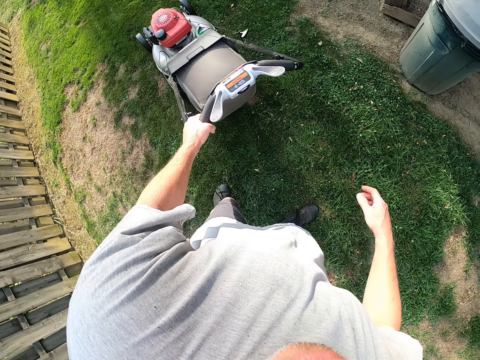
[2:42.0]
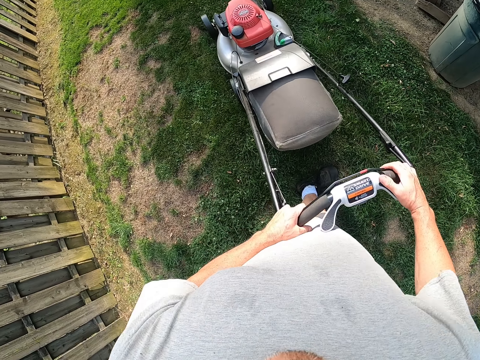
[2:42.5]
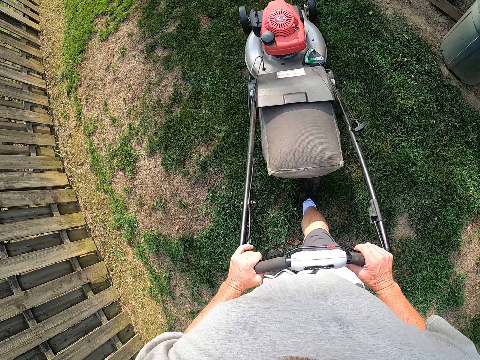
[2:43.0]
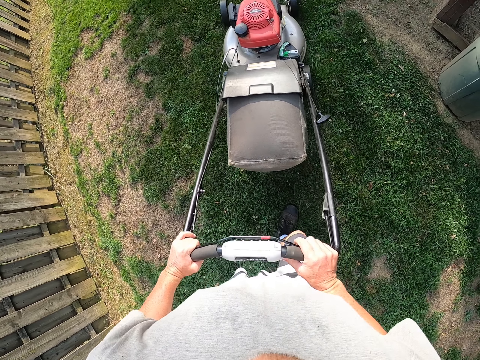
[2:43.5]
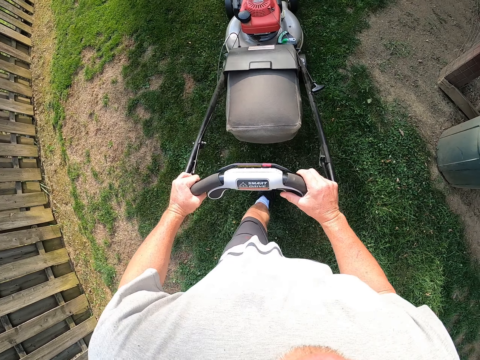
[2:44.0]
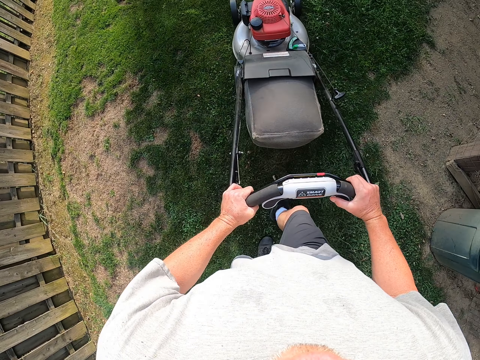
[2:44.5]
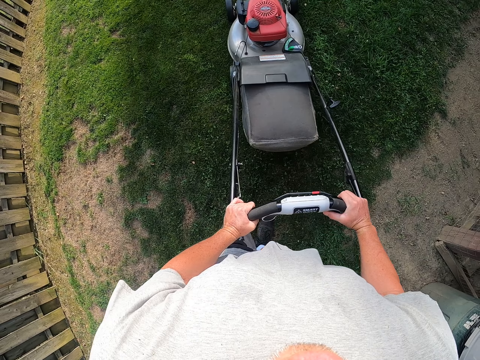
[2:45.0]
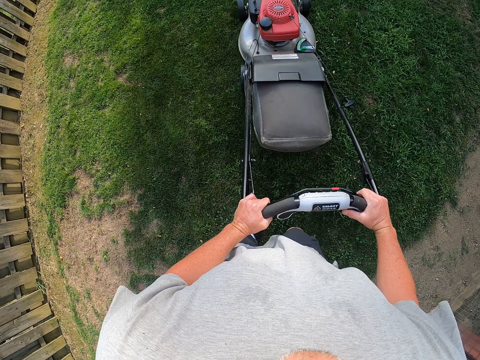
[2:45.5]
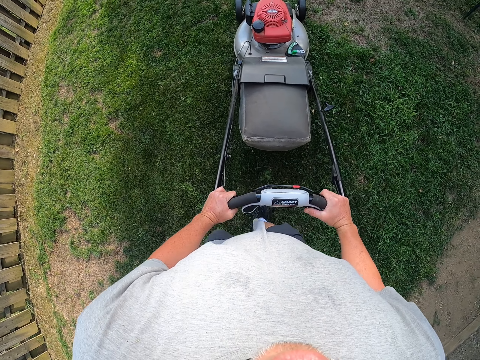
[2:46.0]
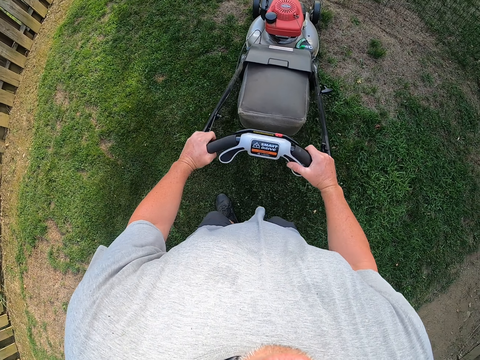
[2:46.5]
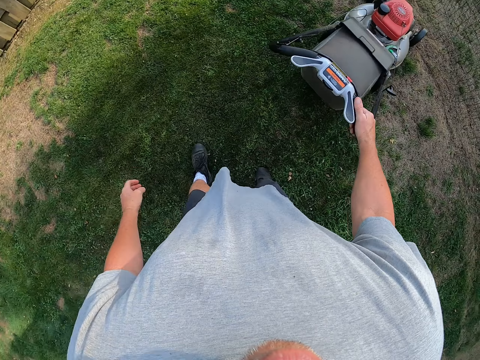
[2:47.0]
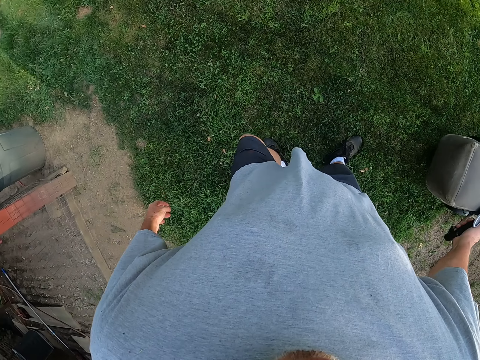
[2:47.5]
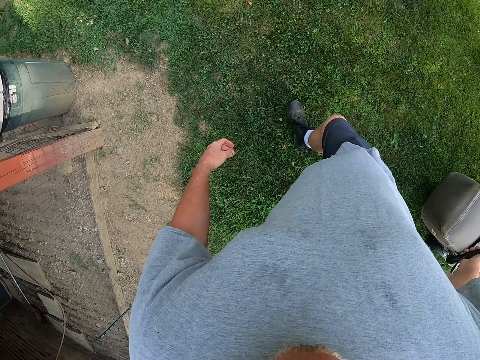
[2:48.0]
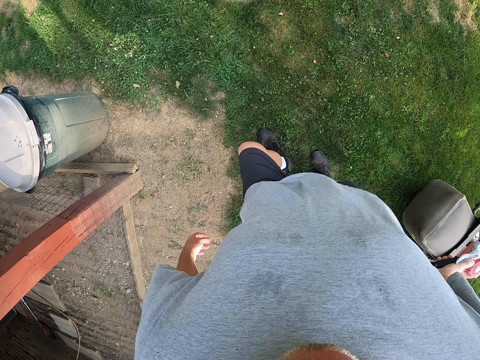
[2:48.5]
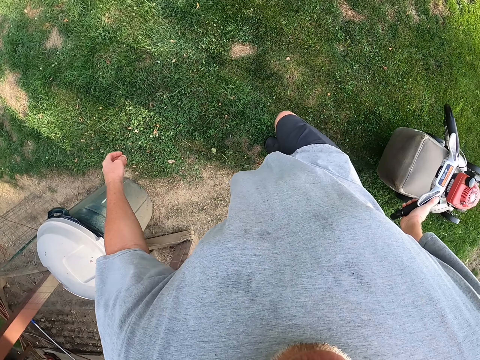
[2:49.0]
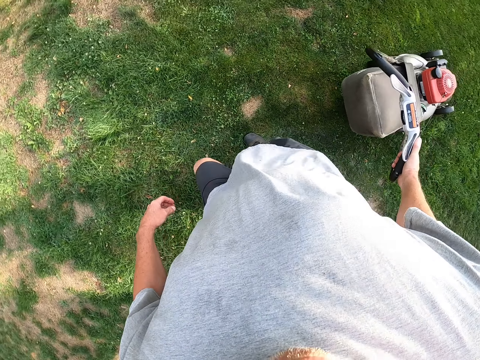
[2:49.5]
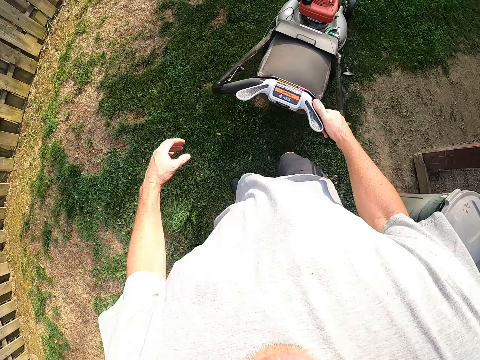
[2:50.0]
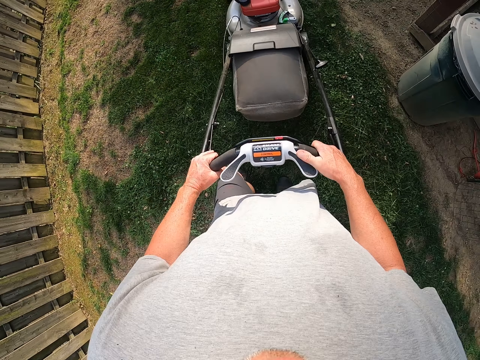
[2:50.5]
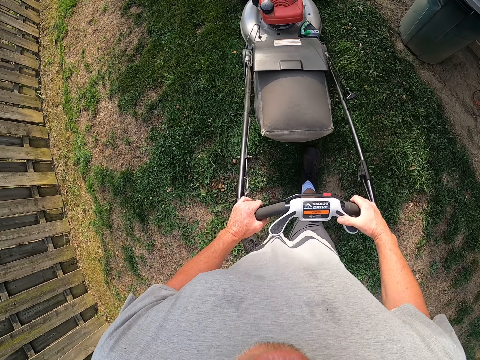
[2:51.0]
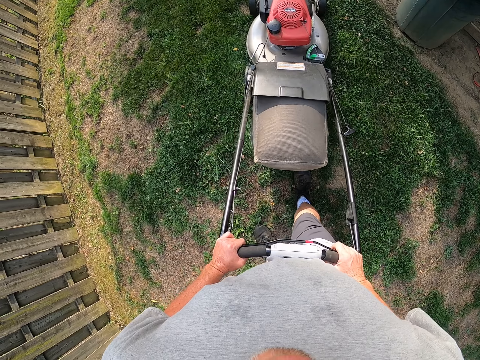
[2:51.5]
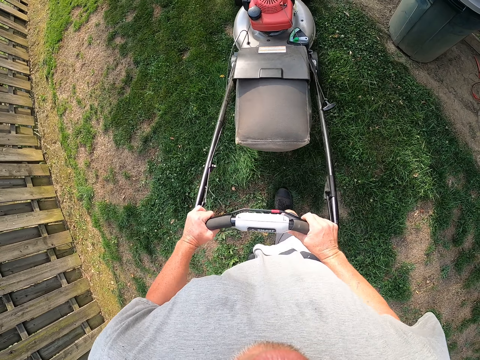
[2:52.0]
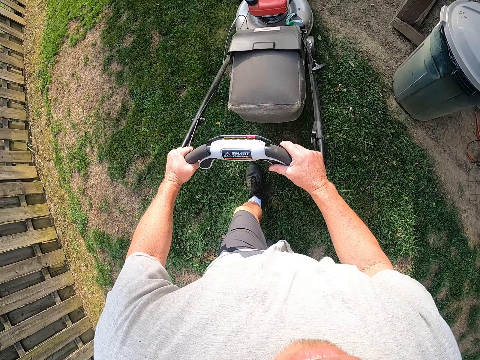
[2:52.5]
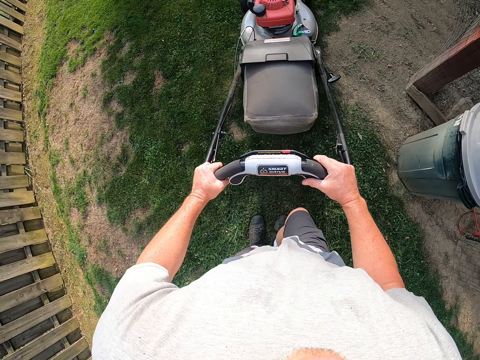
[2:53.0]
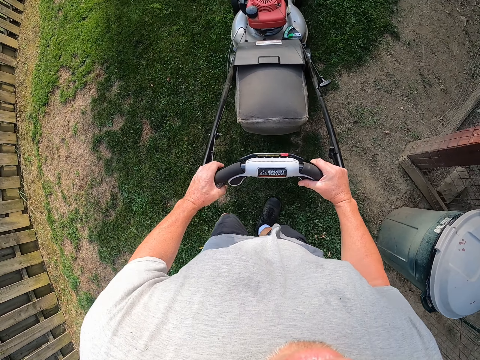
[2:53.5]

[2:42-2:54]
The camera wearer pushes the lawn mower. They move the hand from the lawn mower. They pull the lawn mower on the garden. They move around. They place the hand on the mower. They pull the lawn mower. They push the lawn mower. They cut grass in the garden with the lawn mower.

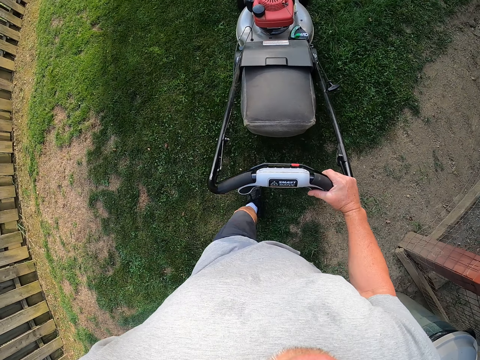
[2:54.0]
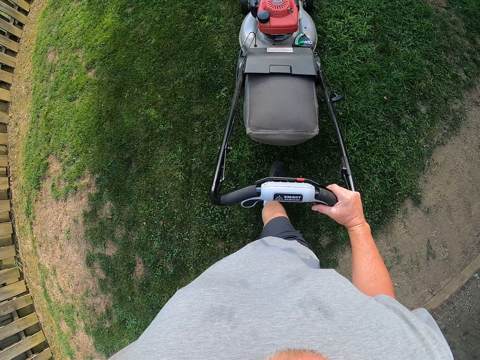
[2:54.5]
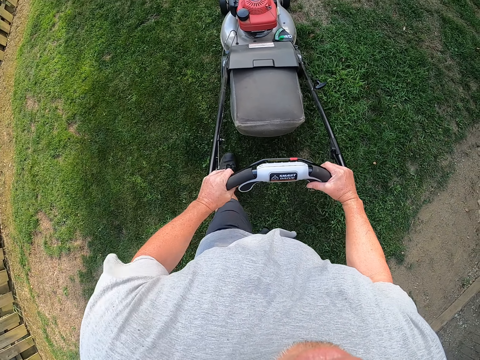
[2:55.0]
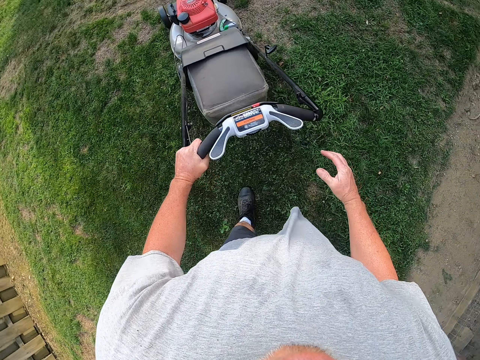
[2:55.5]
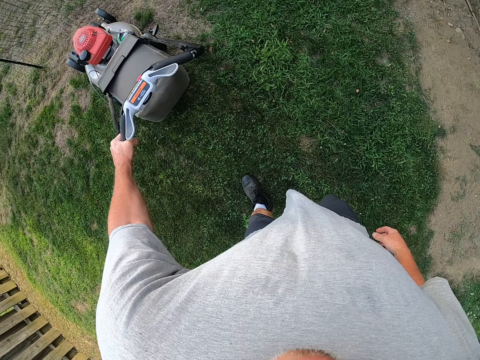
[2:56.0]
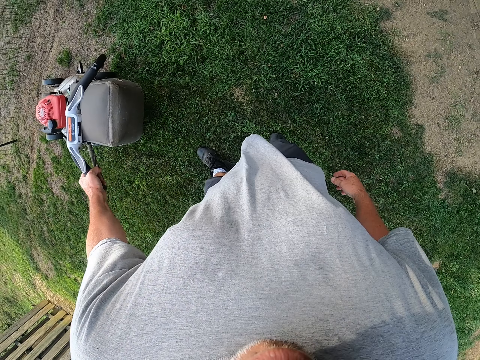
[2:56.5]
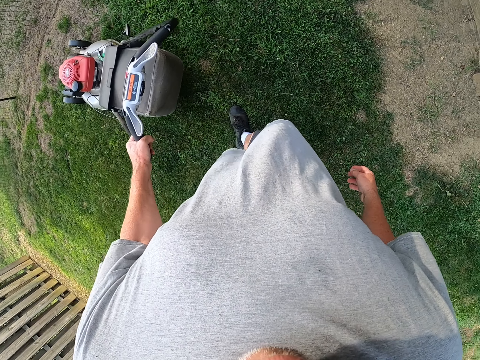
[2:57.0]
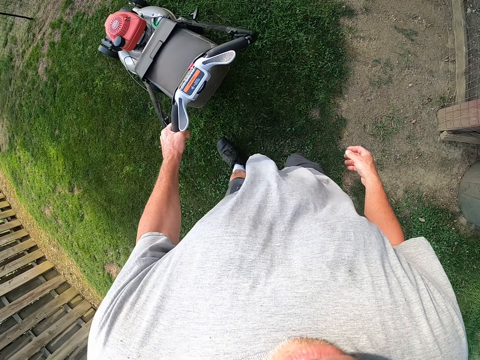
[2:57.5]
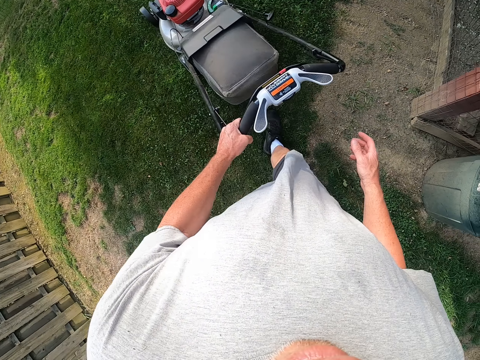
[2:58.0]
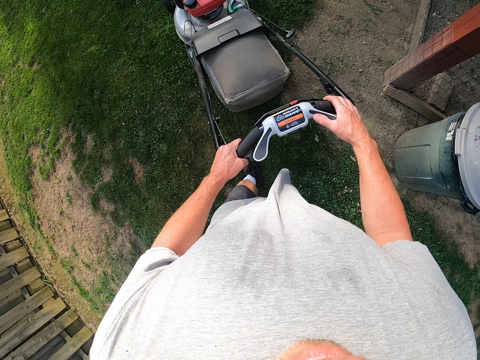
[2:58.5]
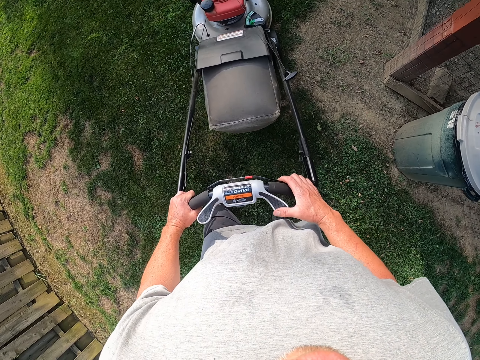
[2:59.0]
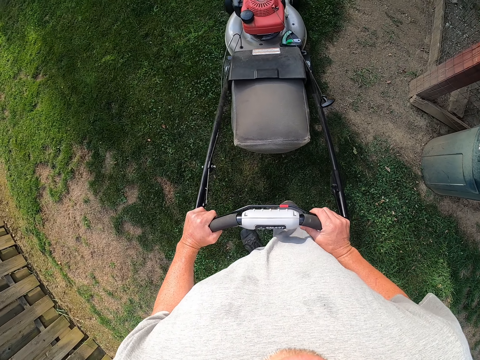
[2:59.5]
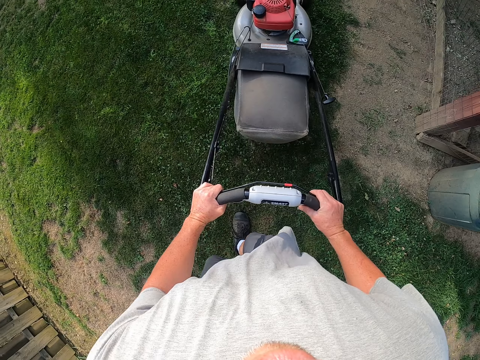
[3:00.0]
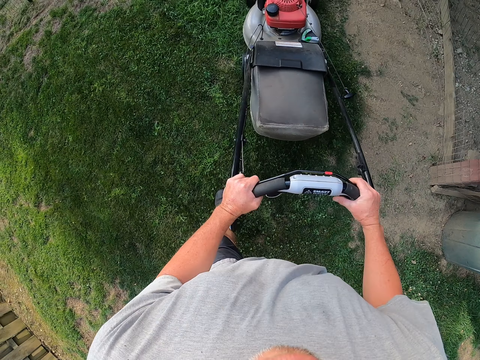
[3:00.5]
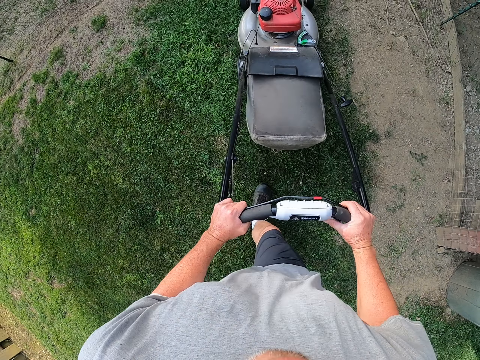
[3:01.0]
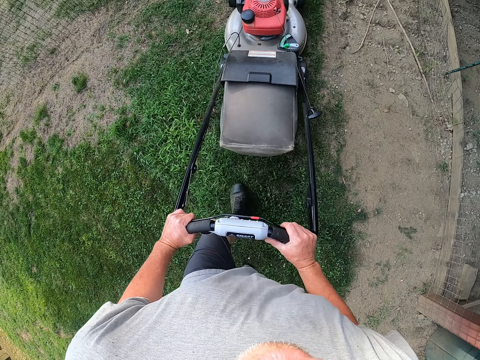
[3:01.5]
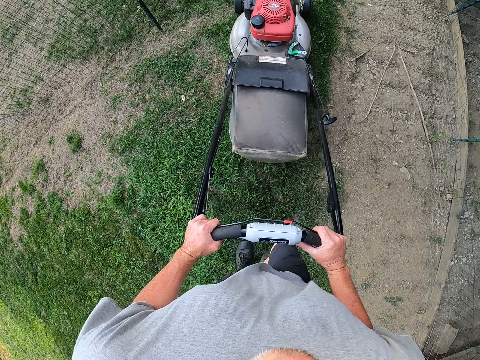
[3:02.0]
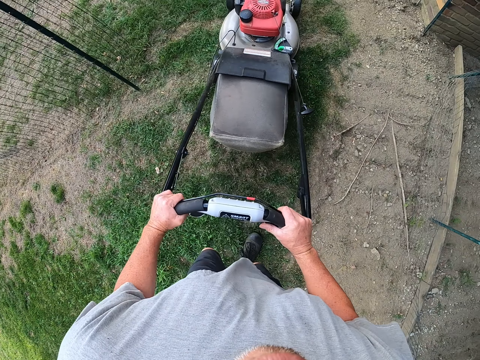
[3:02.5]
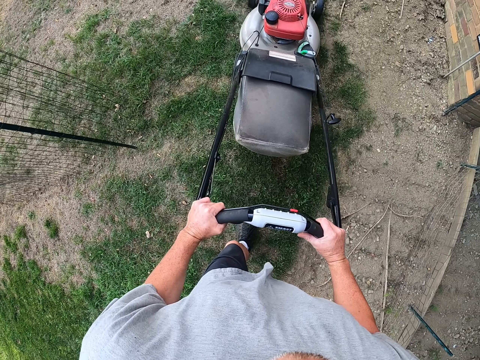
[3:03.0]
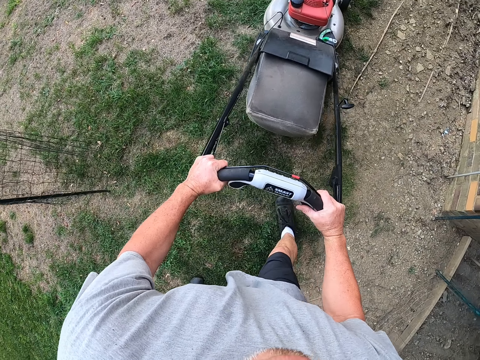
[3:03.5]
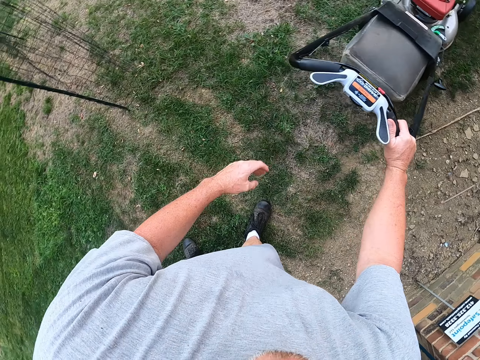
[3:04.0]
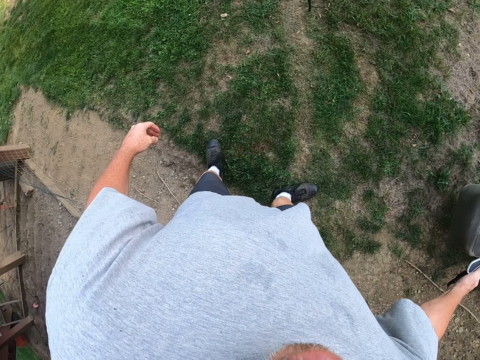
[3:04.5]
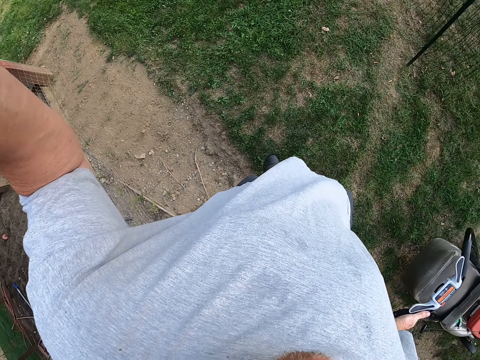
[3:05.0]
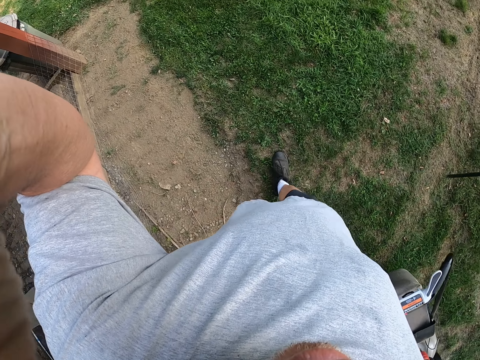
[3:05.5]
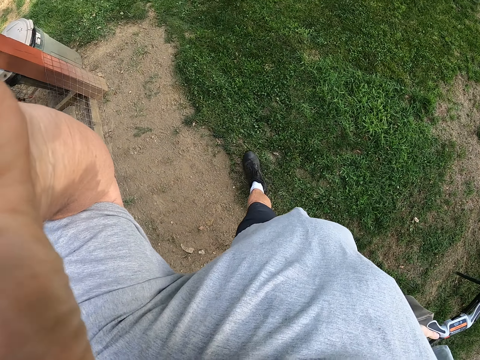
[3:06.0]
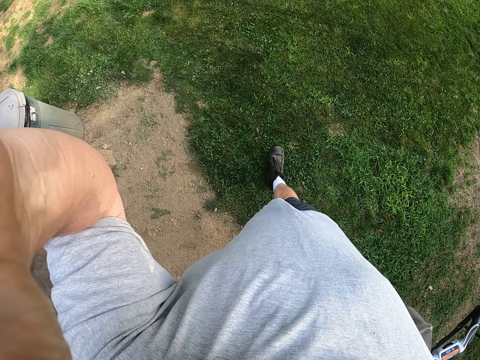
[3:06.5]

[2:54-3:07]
The camera wearer removes the hand from the lawn mower. They place the hand on the lawn mower. They remove the right hand from the mower. They pull the lawn mower. They place the right hand on the mower. They pull the lawn mower. They push the lawn mower. They remove the hand from the mower. They pull the lawn mower on the garden. They do something with the right hand. They adjust the camera on the head. They move around.

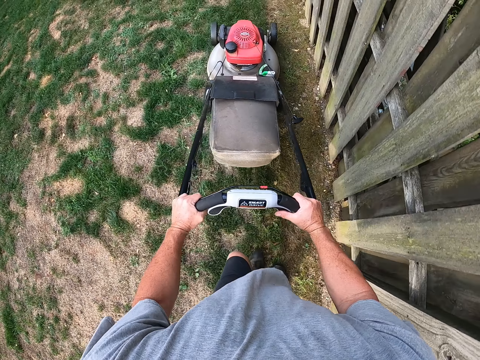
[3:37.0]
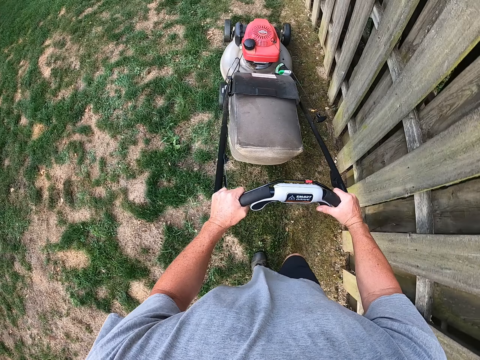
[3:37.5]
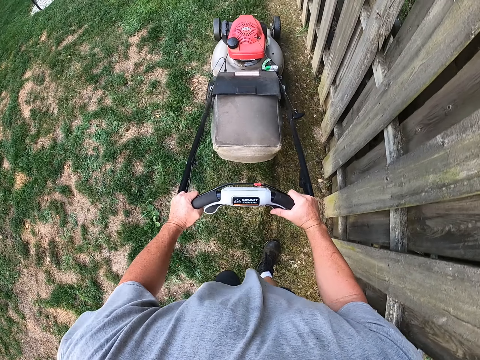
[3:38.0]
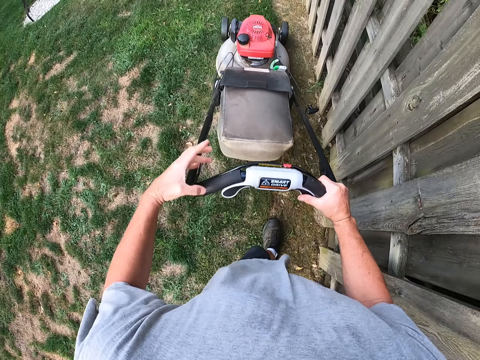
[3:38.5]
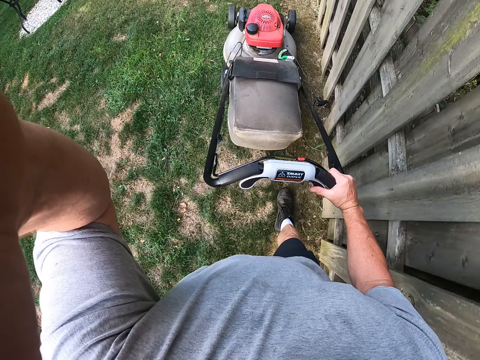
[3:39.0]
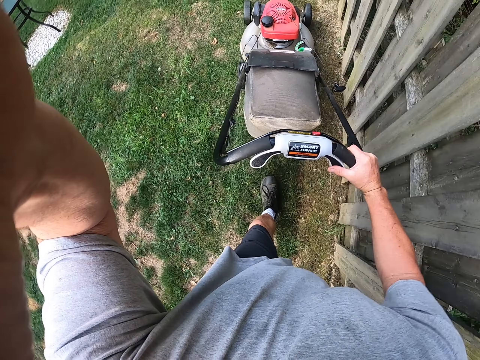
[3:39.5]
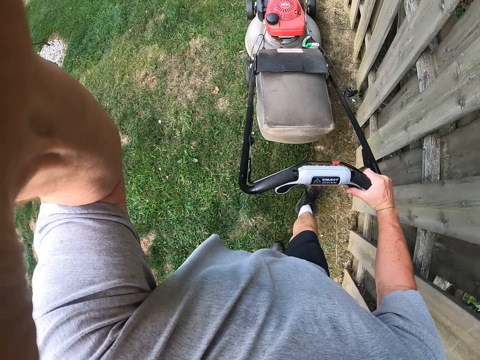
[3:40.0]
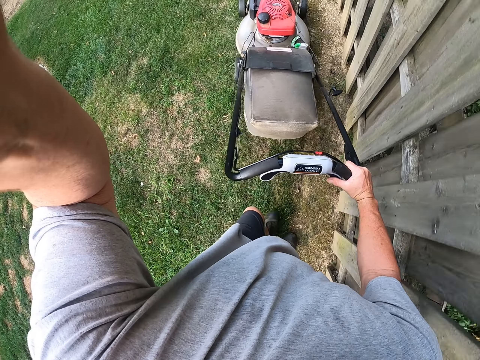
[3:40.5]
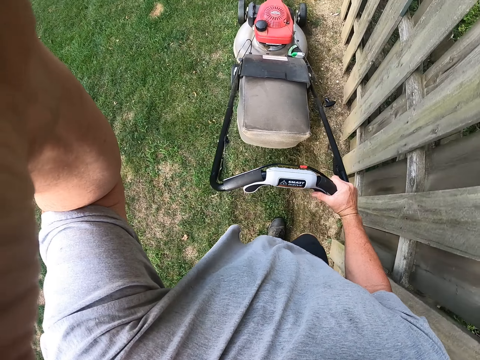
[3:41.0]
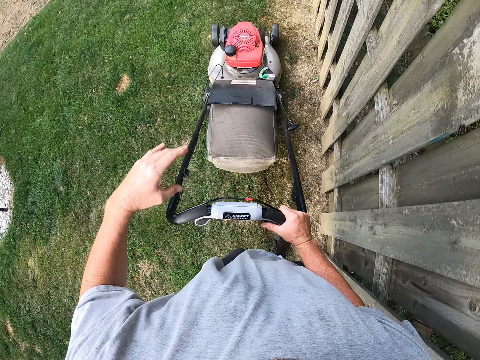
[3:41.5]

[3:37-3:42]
The camera wearer adjusts the camera on the head.
